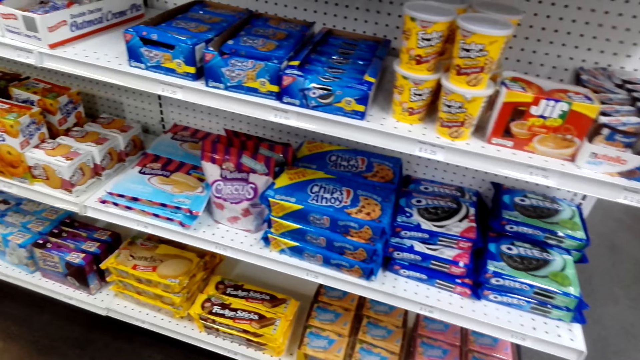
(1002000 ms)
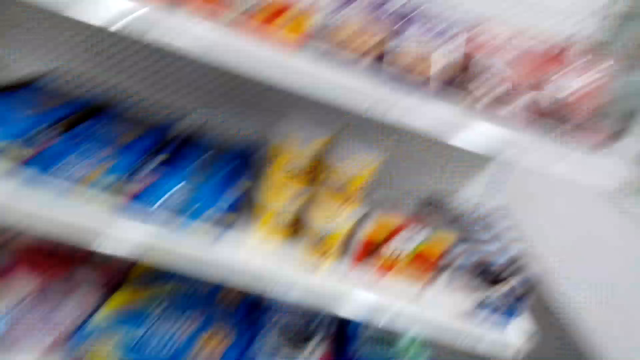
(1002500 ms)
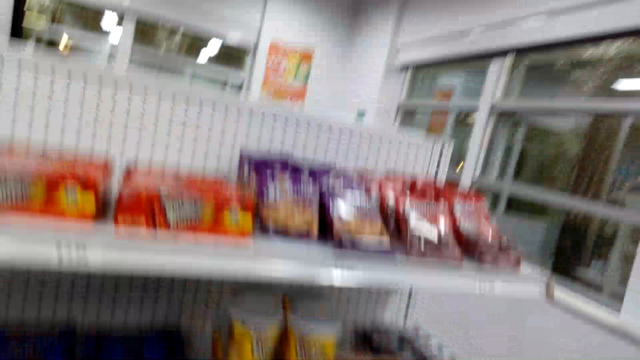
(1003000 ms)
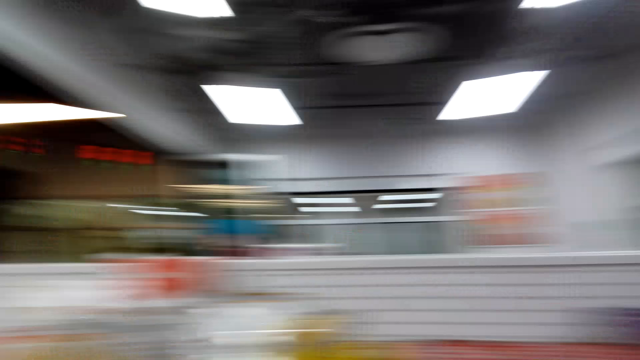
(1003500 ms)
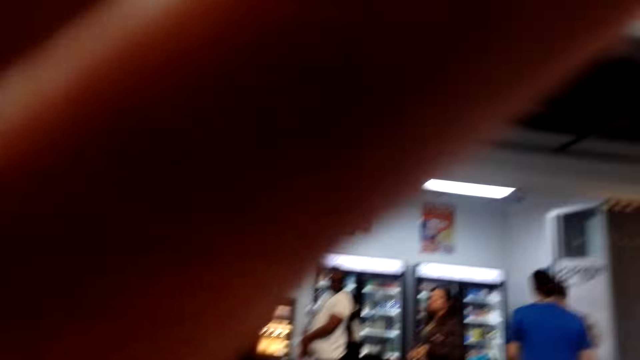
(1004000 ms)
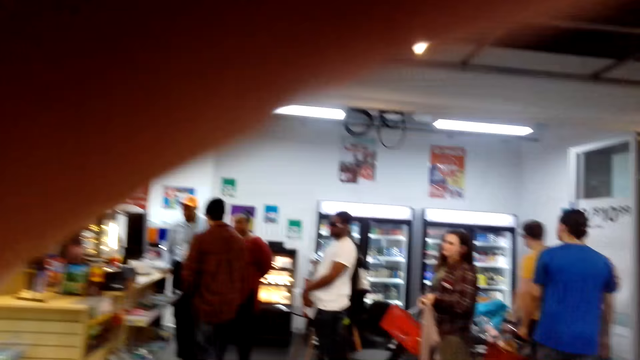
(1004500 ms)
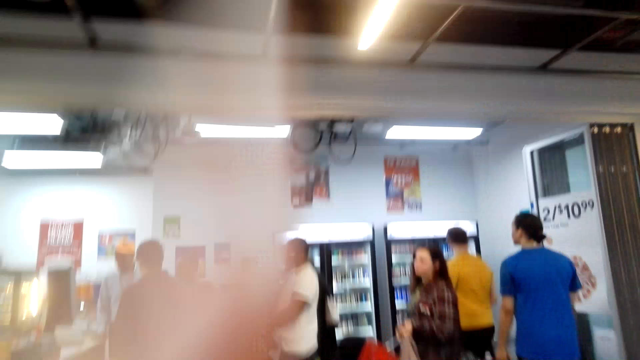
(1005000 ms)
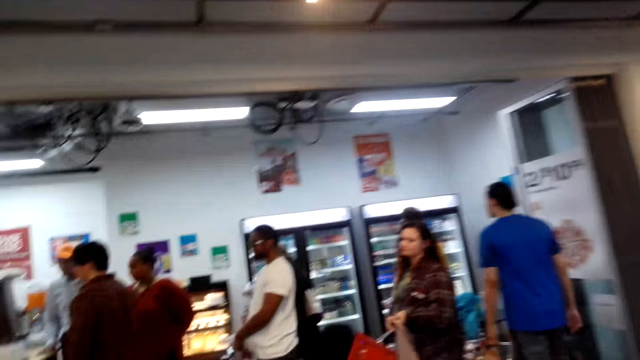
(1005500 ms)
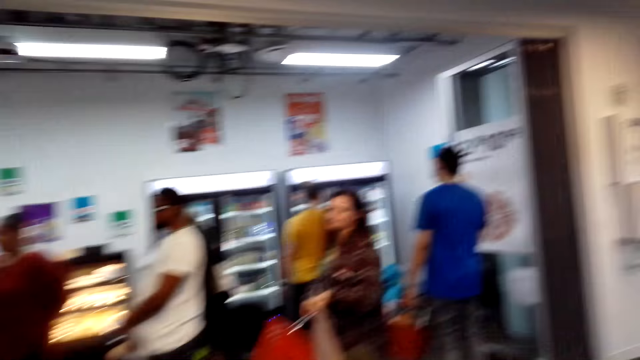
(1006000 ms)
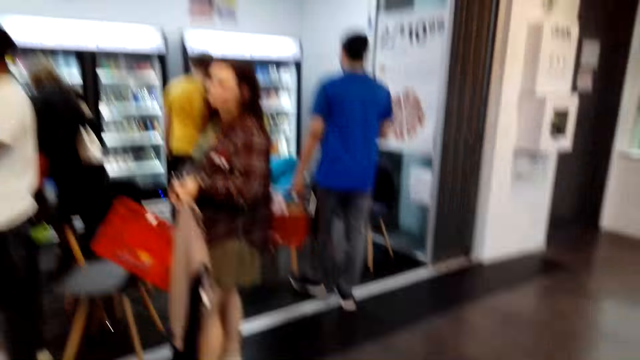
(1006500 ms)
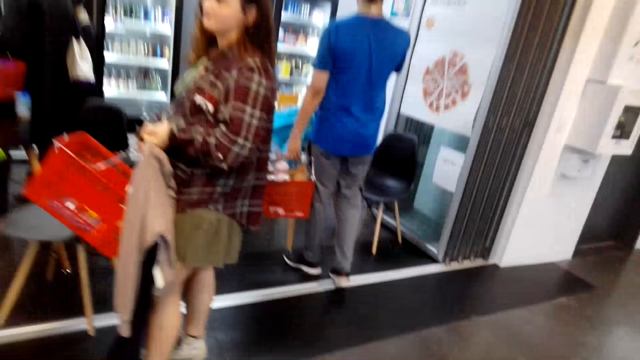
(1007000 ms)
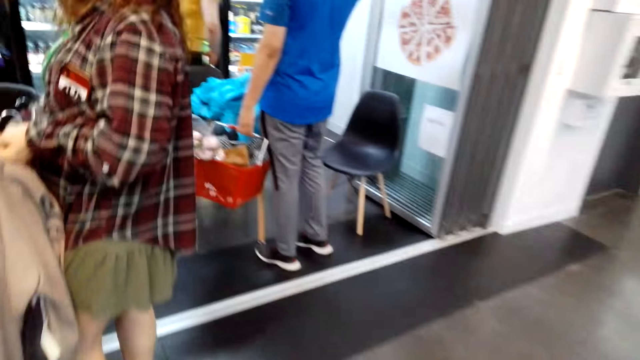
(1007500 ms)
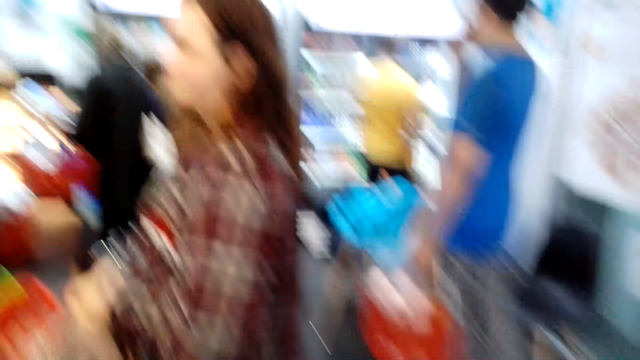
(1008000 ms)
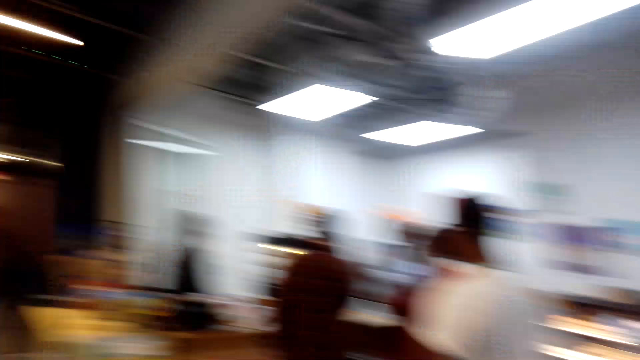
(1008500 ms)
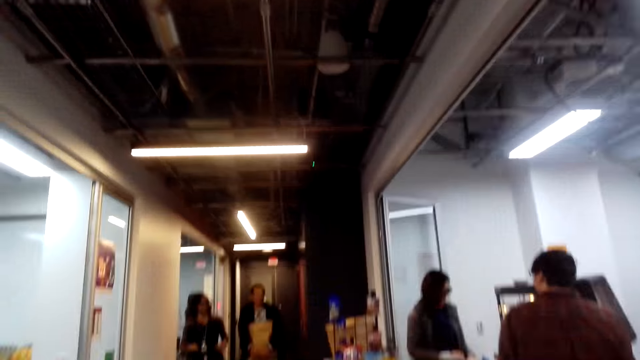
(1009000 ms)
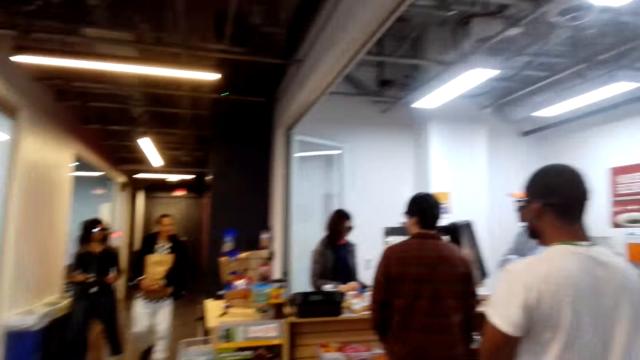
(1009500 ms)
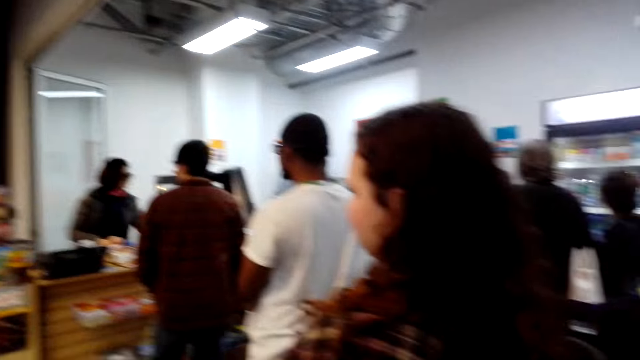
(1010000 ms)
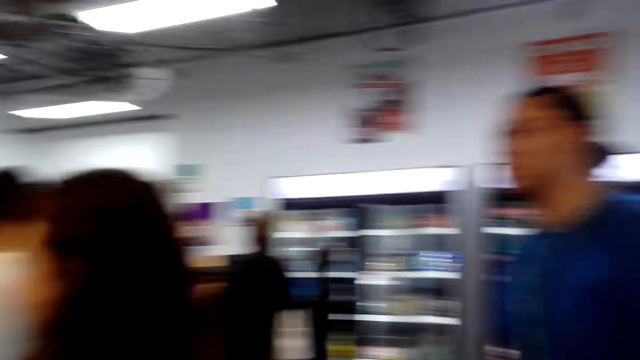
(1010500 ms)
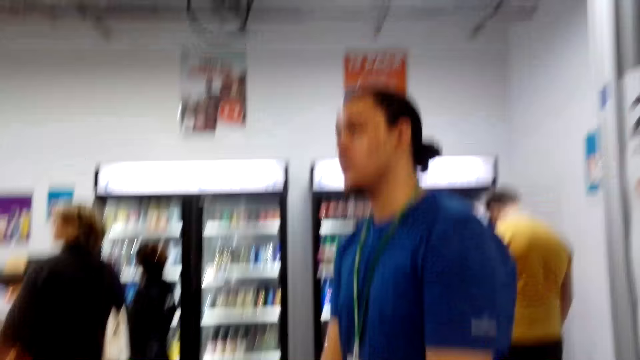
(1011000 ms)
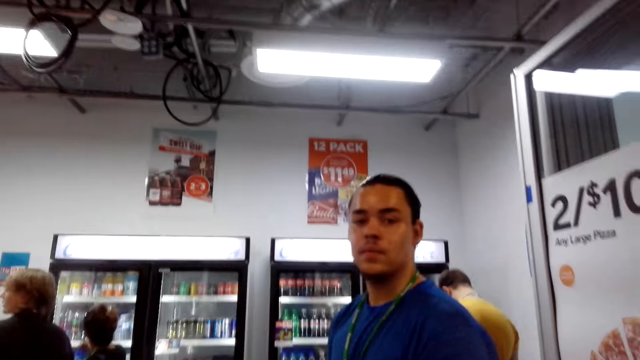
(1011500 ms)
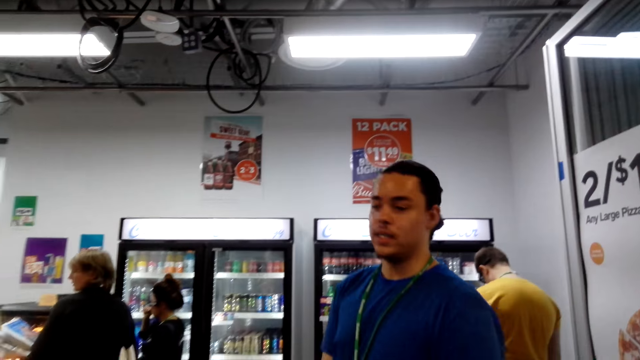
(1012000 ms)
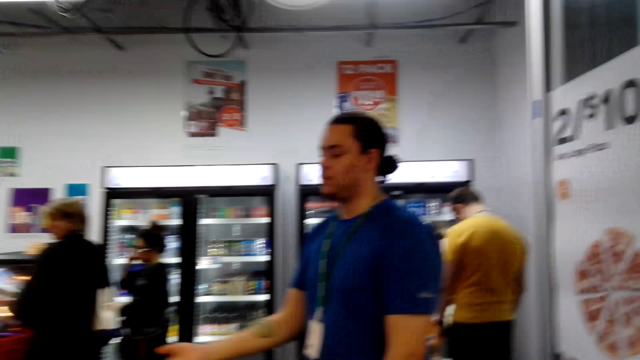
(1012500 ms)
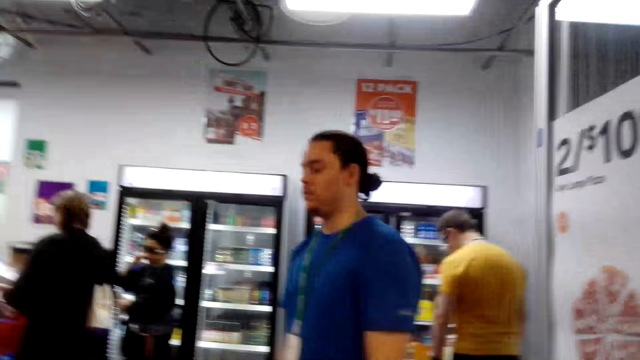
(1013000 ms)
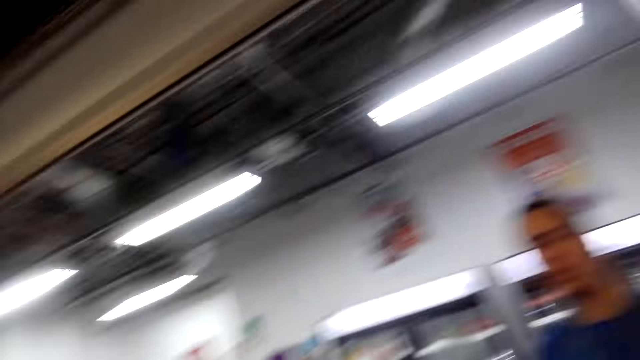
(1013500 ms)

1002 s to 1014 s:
The camera wearer adjusts the camera. They walk around.

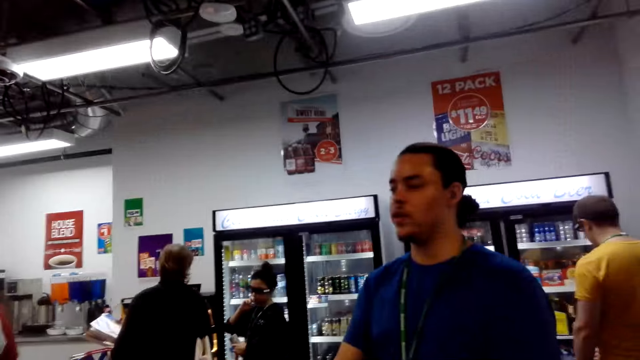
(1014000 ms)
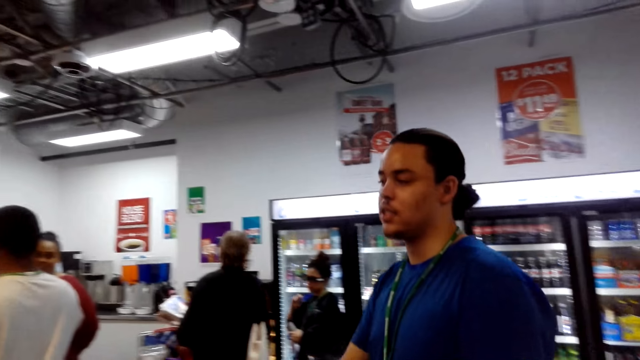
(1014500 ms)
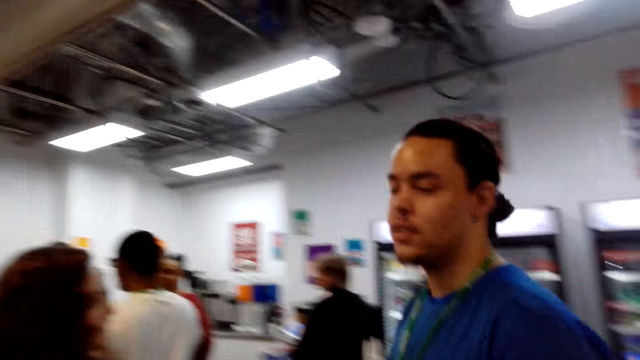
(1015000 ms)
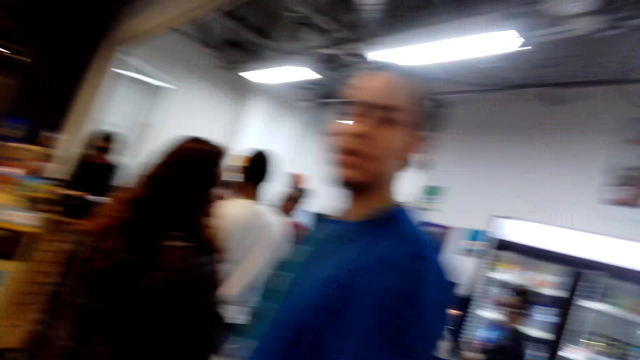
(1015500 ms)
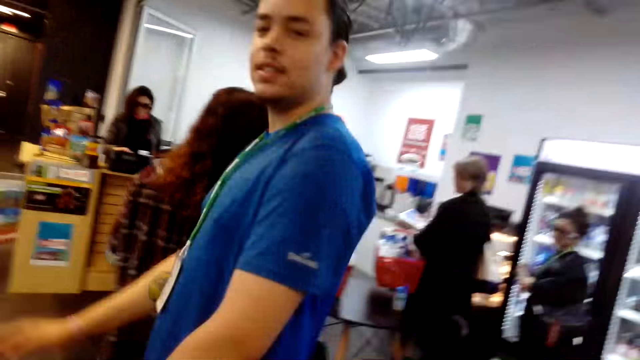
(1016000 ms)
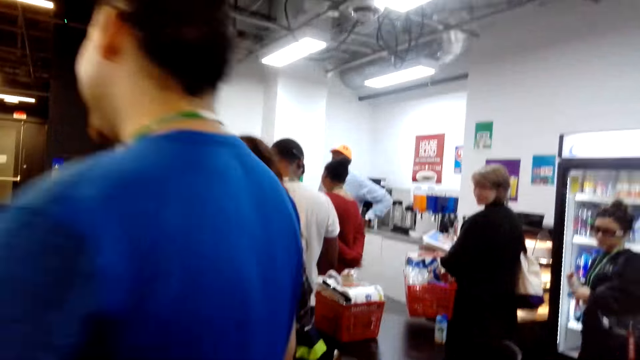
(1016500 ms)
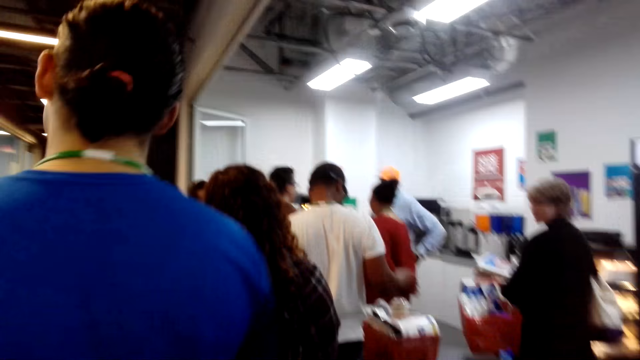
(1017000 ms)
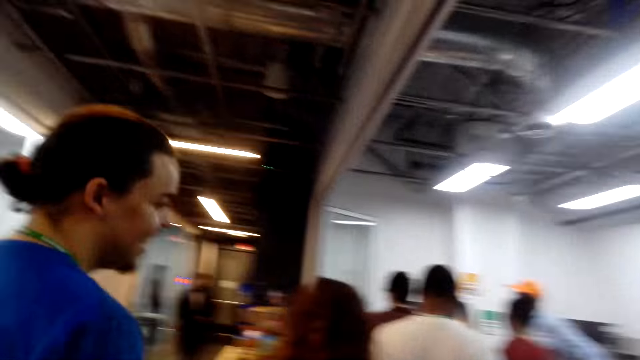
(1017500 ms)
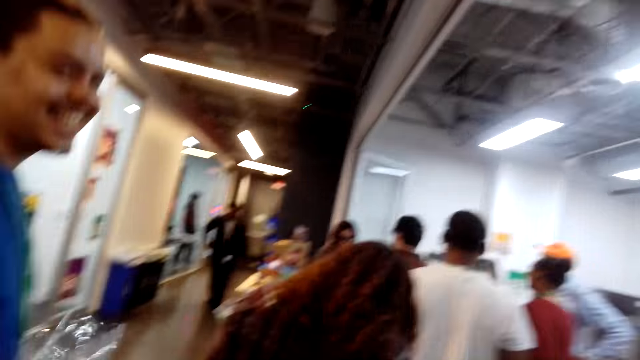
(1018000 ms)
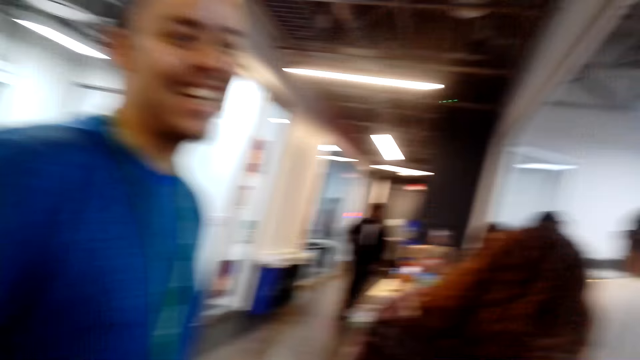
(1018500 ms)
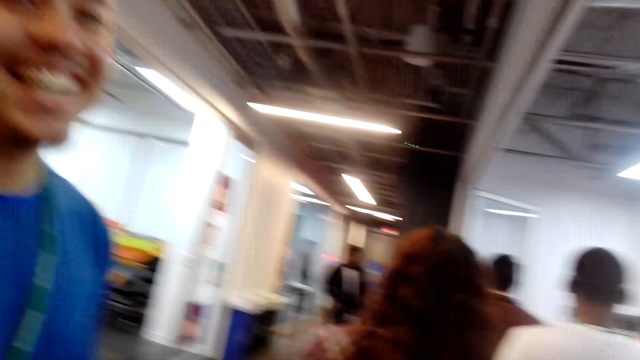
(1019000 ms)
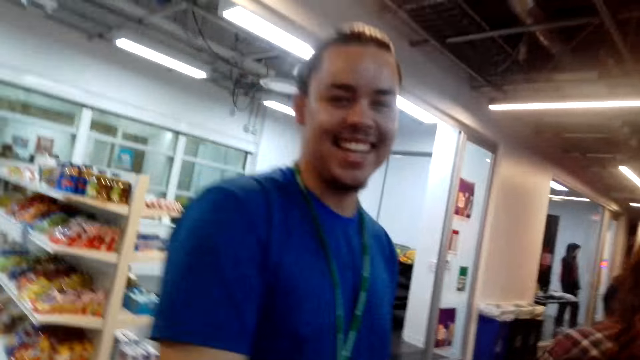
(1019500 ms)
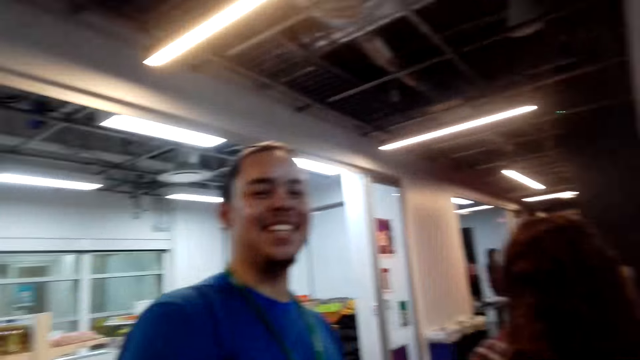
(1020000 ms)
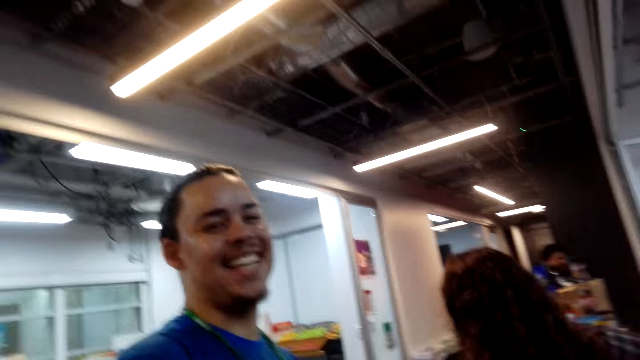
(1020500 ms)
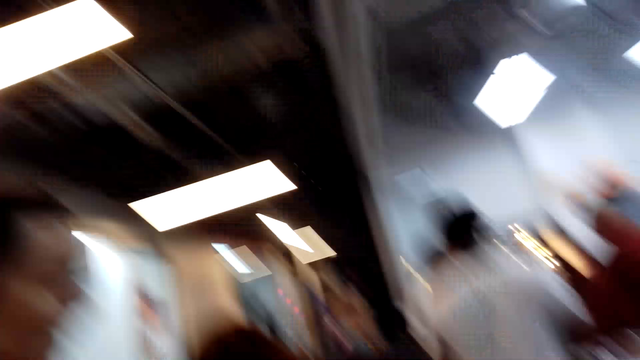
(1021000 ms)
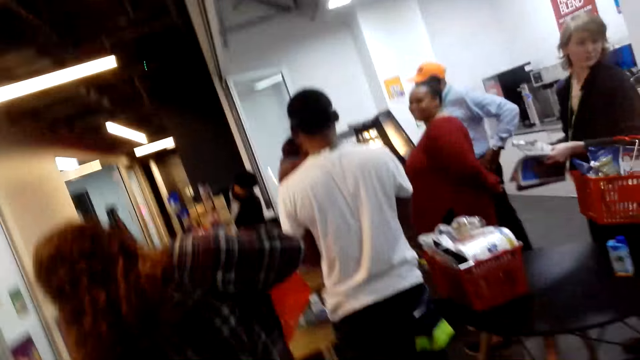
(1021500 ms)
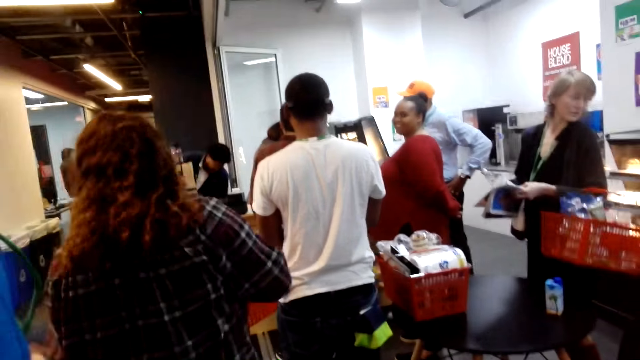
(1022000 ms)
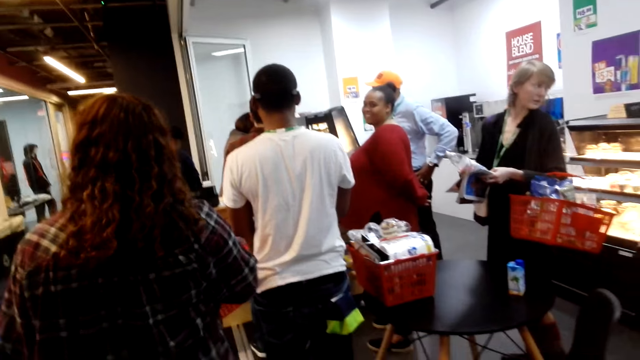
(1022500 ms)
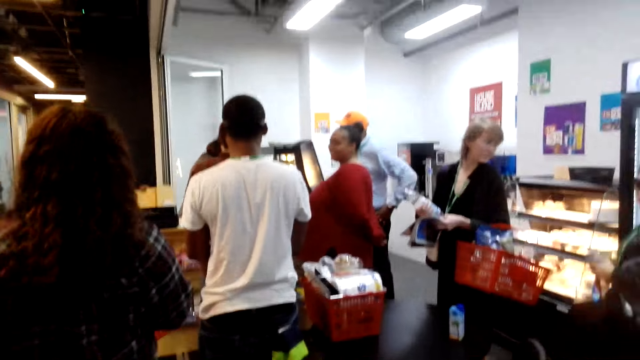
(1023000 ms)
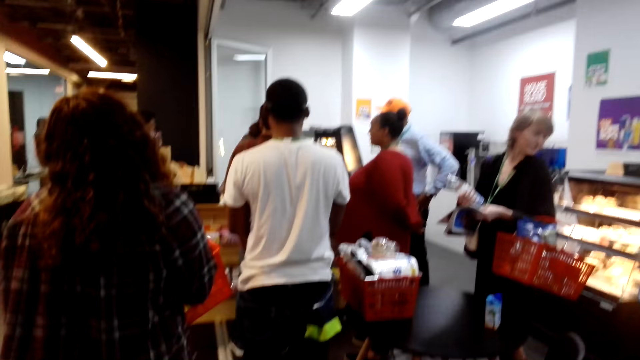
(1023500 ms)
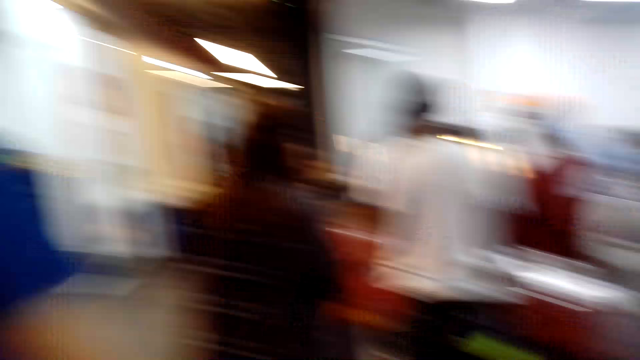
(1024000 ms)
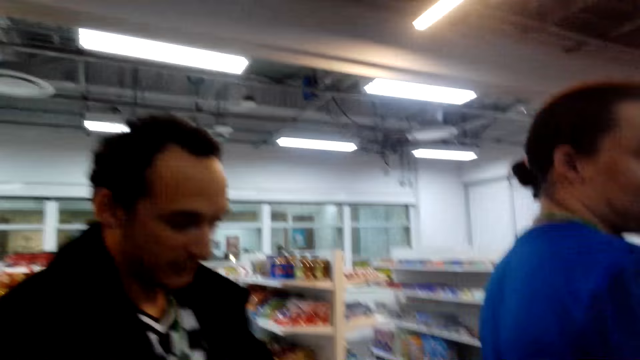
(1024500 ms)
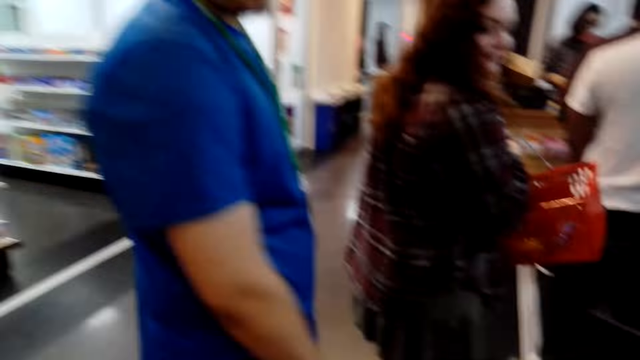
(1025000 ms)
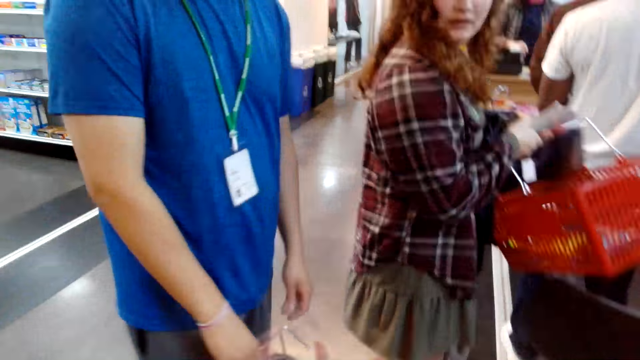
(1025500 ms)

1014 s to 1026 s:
The camera wearer is queuing. They look around. They are talking to a person in the line.
